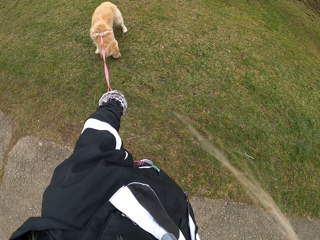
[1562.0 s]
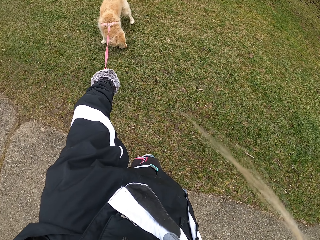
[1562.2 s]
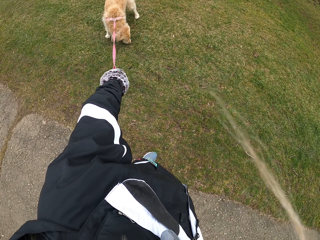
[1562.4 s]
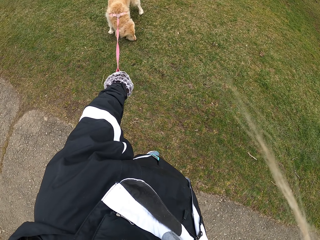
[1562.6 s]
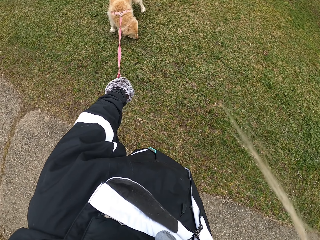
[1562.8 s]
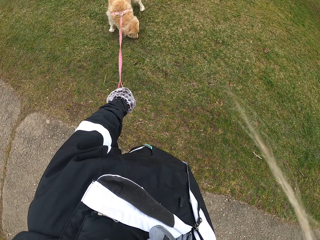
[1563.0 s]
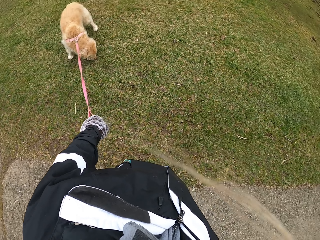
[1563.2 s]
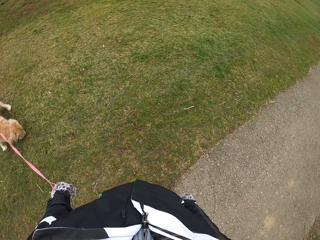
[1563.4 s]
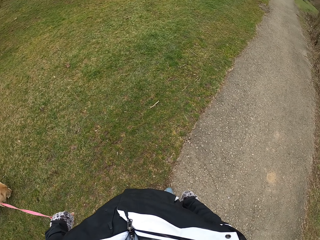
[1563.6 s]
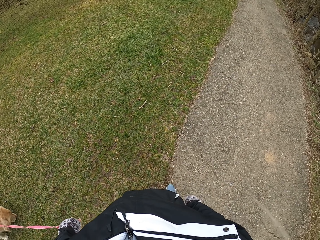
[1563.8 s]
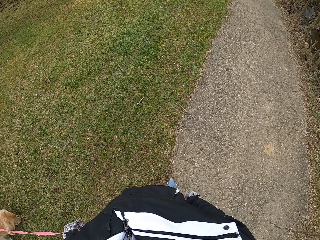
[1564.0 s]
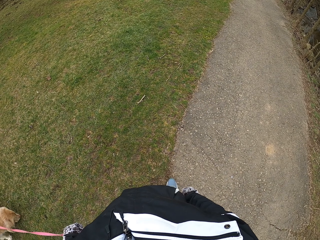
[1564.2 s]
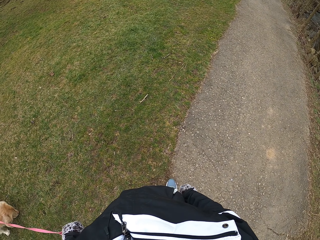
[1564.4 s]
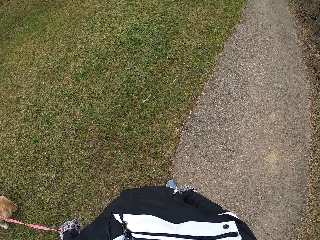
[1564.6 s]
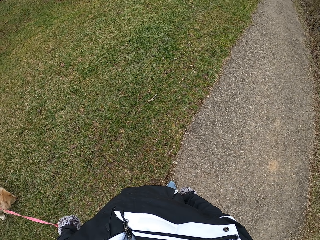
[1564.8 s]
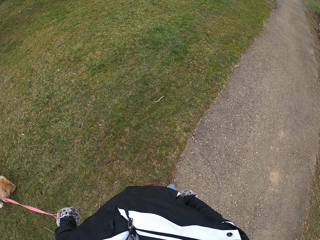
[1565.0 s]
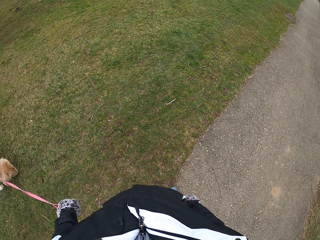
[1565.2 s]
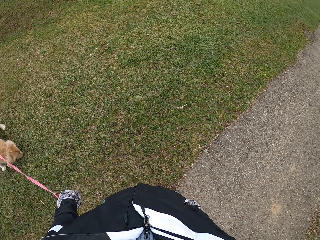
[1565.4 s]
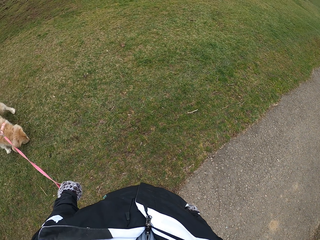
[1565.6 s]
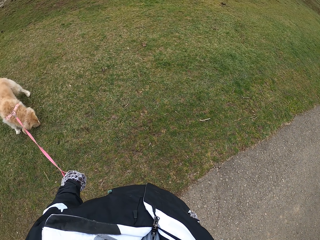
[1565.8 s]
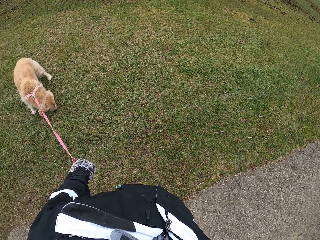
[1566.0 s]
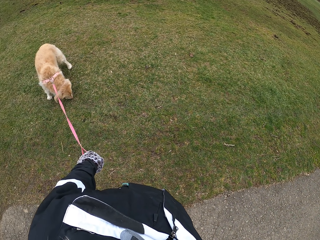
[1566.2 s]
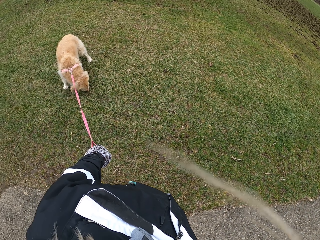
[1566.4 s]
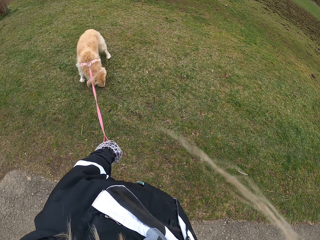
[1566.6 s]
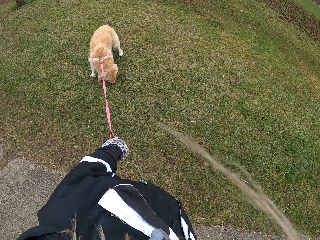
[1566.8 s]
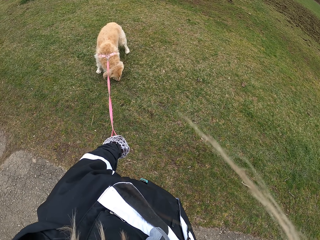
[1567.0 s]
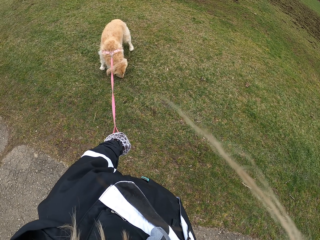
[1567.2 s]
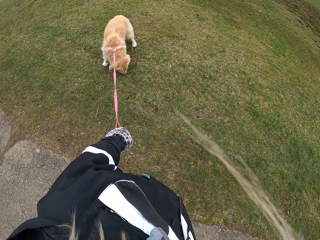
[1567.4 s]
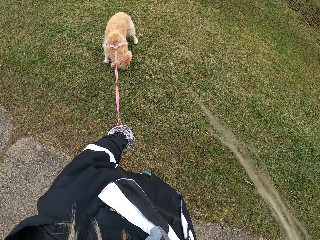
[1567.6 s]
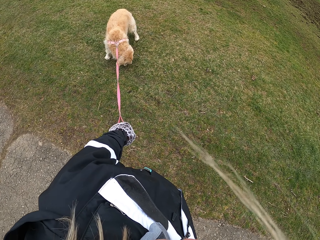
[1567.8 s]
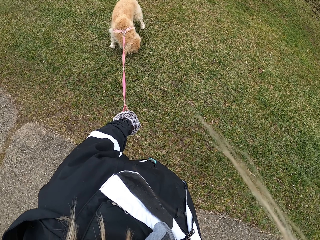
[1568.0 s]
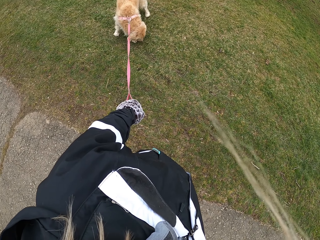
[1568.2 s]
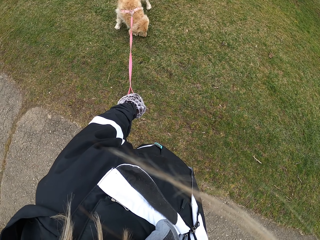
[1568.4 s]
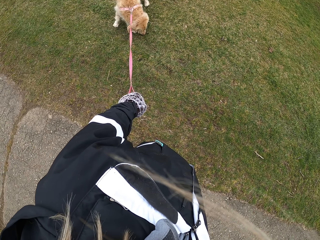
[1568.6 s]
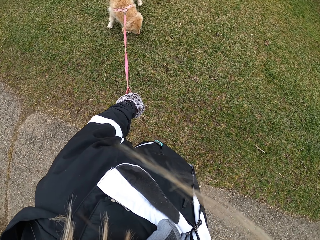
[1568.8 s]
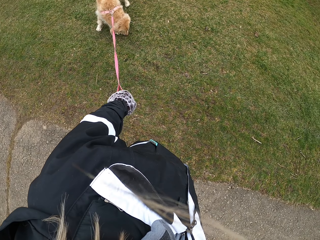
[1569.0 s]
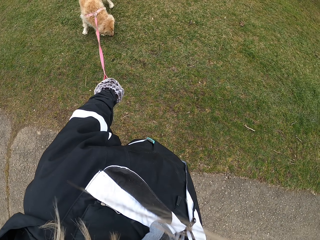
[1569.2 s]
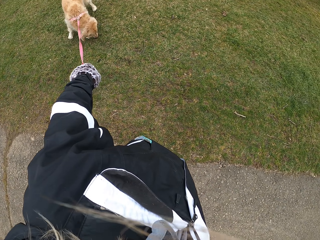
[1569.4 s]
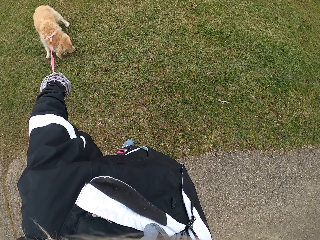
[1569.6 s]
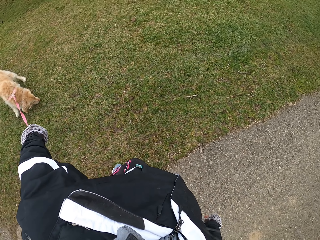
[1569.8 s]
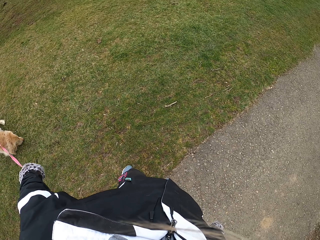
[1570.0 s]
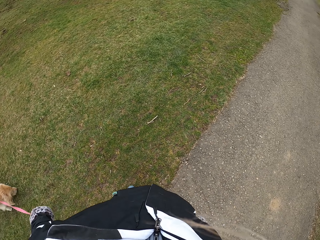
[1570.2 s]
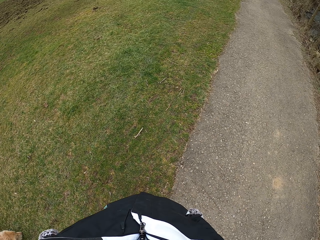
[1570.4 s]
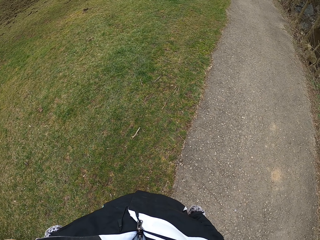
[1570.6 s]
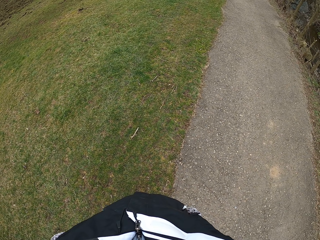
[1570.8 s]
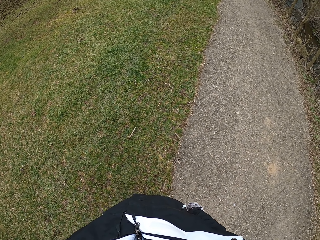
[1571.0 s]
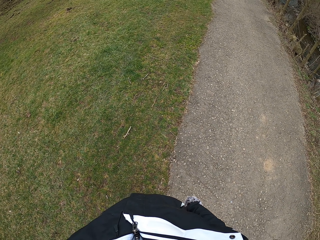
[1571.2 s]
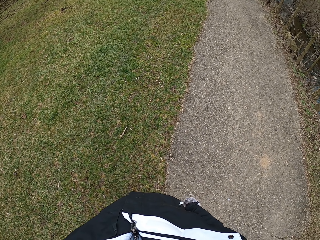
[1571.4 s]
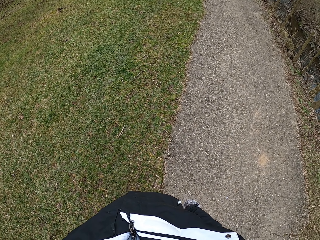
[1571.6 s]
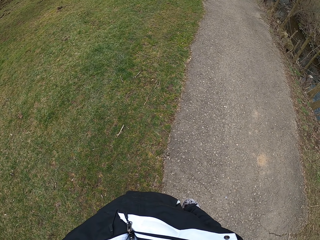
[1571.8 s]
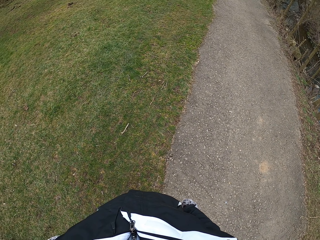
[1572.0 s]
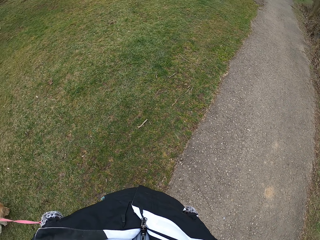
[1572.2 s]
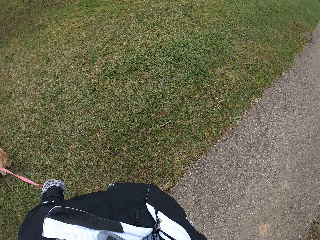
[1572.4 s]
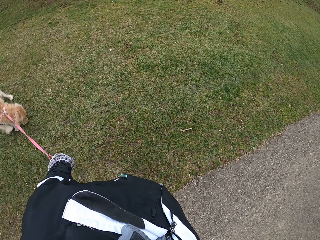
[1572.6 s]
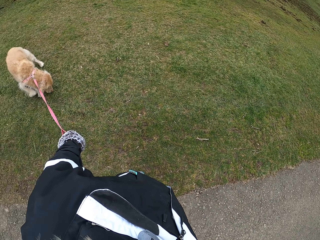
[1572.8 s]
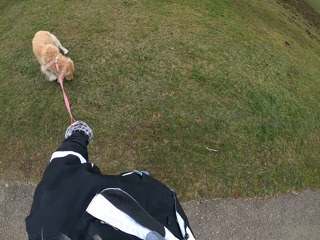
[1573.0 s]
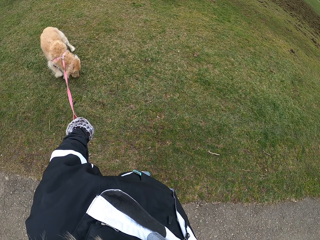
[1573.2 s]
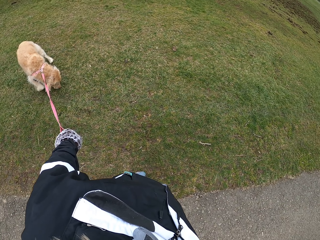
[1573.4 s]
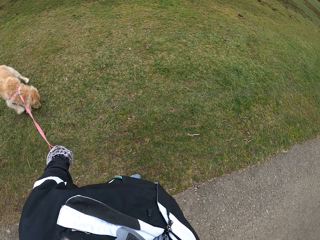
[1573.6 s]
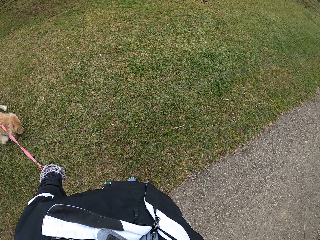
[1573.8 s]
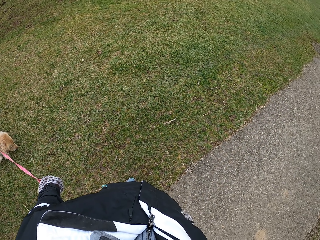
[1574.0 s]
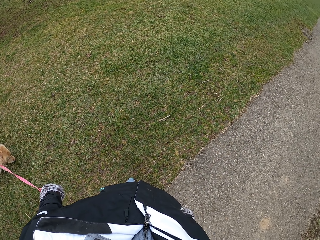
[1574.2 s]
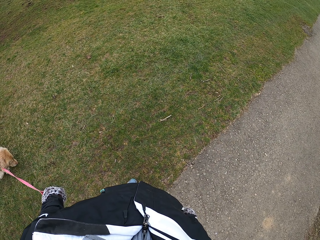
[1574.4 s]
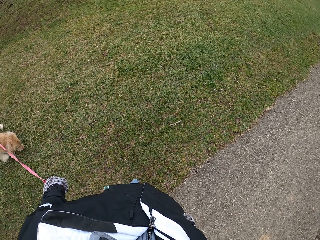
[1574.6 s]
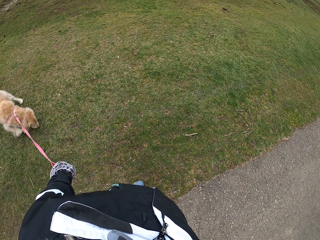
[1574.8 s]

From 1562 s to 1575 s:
The camera wearer looks at the dog. They look around. They look at the dog. They look around.

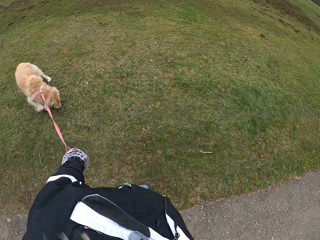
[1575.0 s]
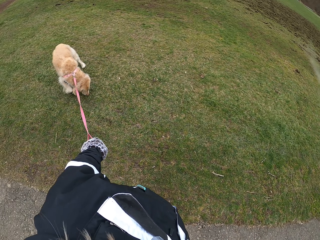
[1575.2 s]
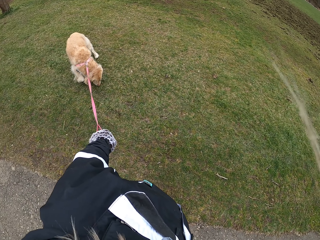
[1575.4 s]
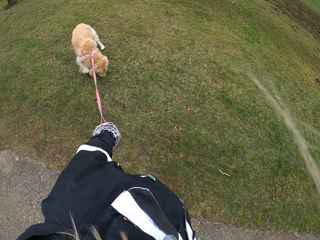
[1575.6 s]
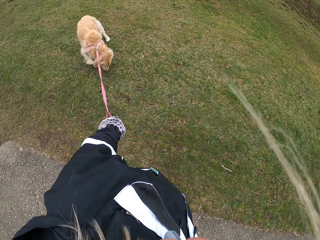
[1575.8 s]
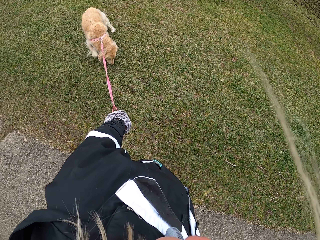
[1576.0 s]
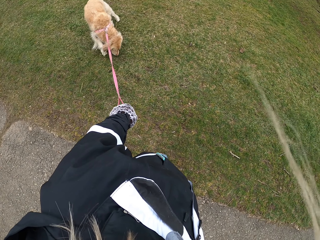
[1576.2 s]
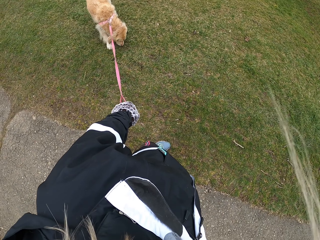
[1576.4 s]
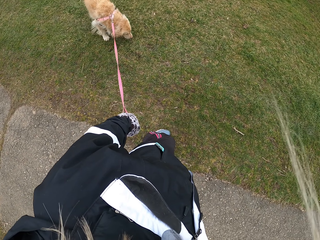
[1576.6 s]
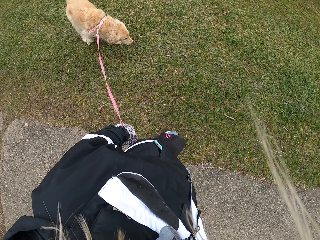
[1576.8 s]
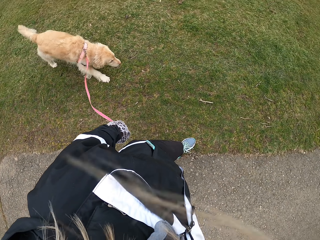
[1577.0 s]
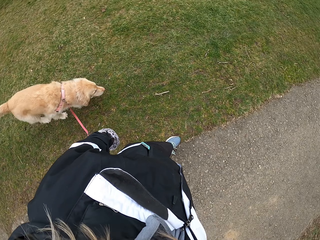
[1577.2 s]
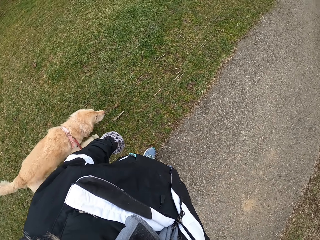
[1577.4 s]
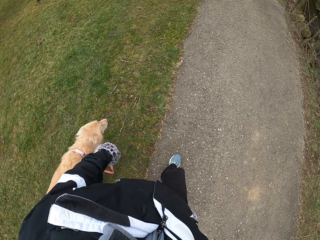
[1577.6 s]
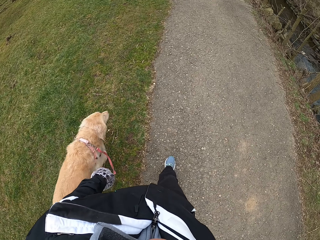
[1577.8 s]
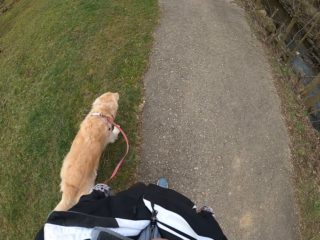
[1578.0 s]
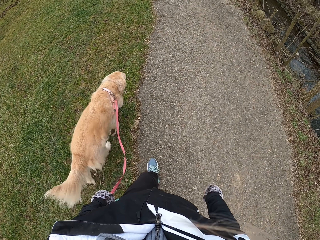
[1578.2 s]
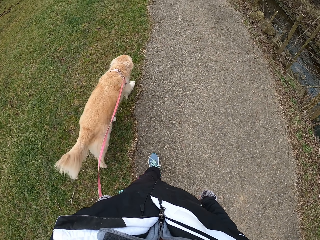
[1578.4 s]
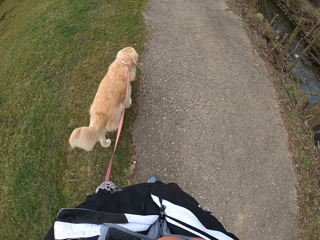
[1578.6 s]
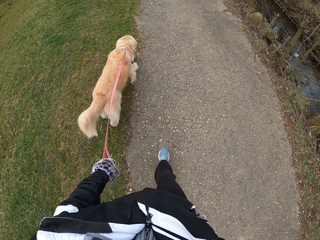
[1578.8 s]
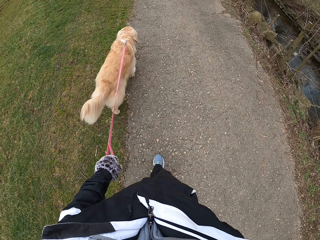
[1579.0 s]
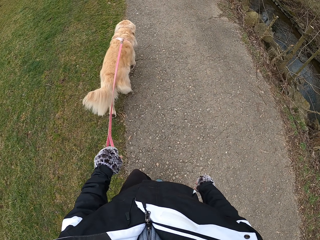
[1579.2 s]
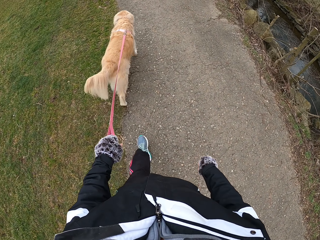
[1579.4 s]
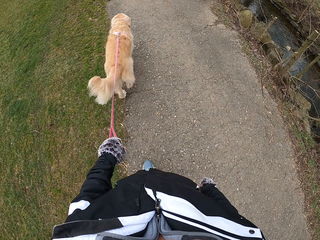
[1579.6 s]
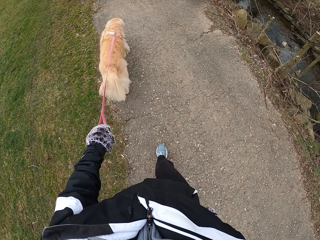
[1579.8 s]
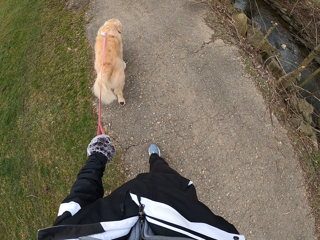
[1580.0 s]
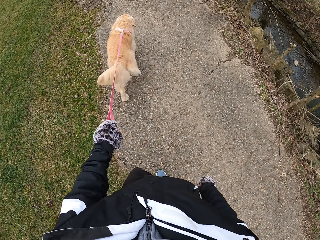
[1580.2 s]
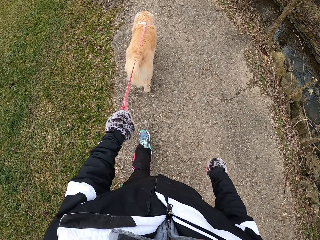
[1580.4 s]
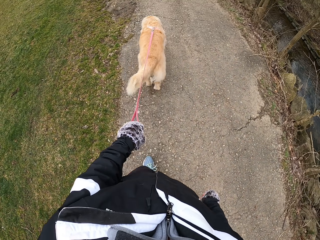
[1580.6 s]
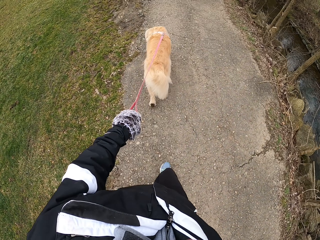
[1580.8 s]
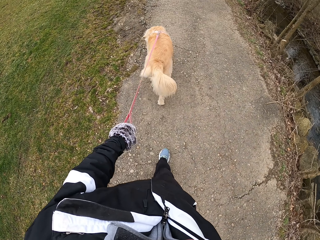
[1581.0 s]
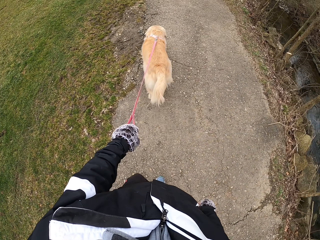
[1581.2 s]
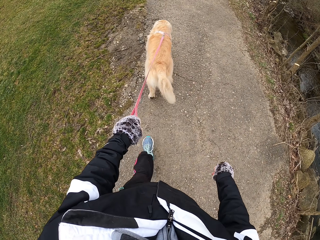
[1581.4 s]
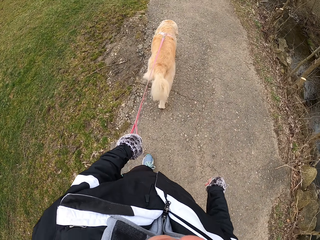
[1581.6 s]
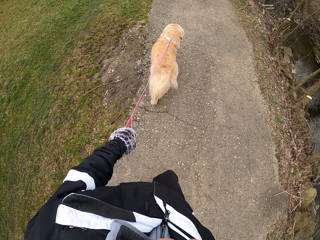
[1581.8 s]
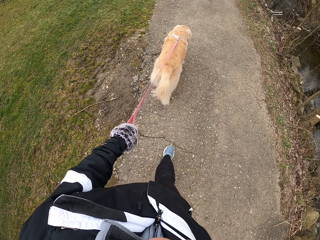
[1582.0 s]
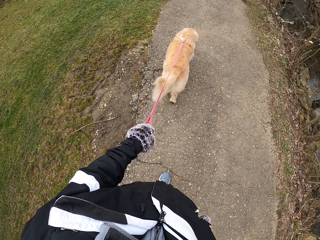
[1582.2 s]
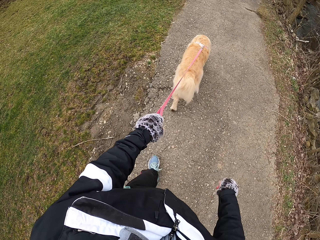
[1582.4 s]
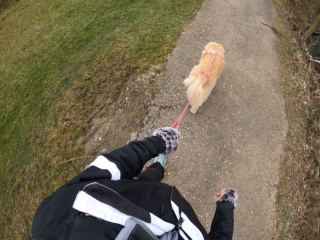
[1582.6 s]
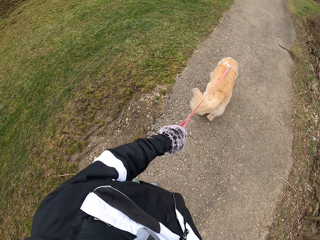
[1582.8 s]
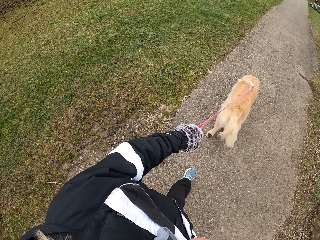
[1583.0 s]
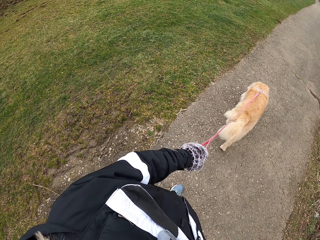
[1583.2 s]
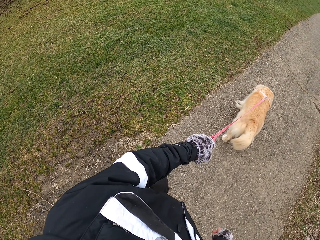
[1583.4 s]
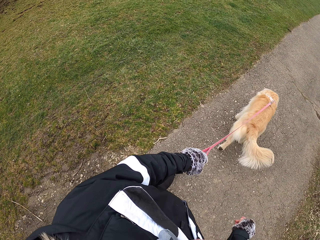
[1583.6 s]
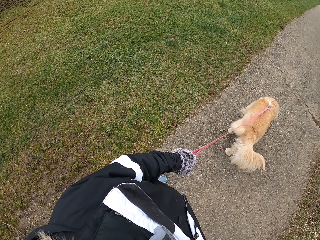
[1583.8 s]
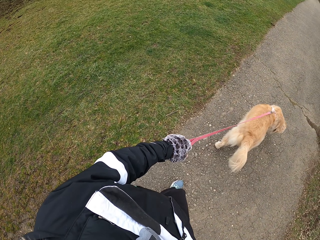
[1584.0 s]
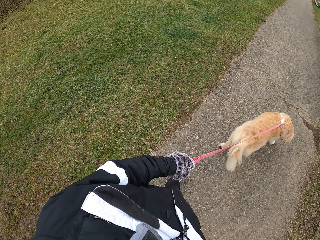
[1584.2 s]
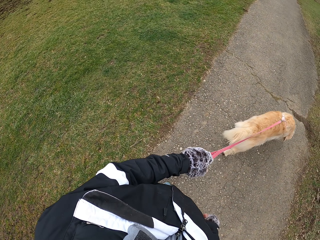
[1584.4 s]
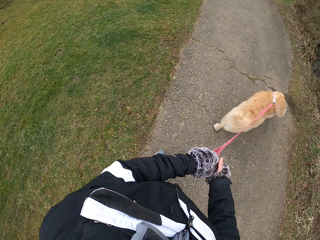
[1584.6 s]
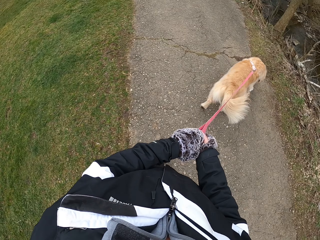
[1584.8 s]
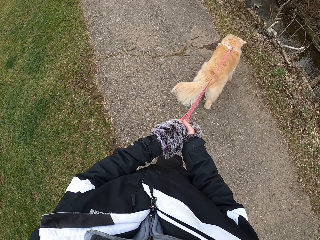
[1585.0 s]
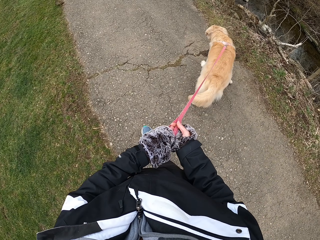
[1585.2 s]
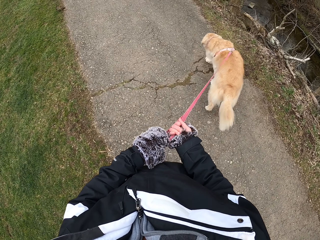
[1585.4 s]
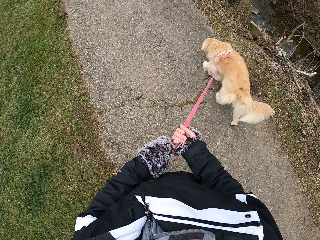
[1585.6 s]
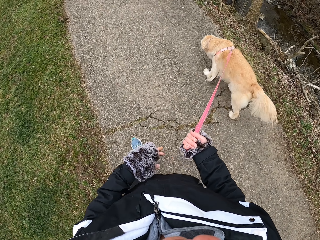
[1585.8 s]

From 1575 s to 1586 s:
The camera wearer looks at the dog. They walk ahead with the dog. They swing the right hand. They hold the dog strap with the left hand.
